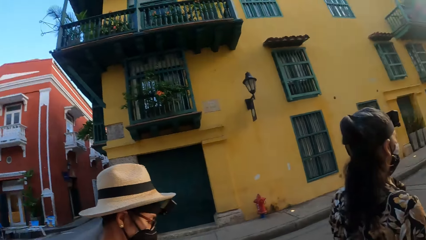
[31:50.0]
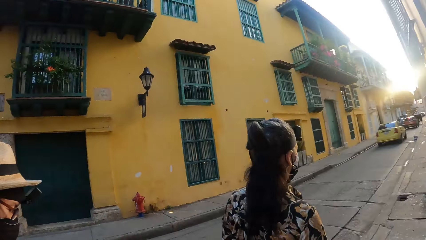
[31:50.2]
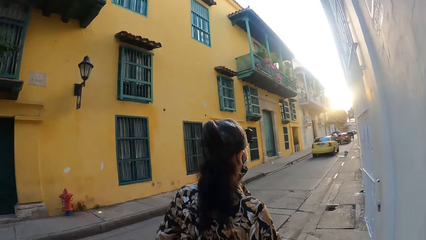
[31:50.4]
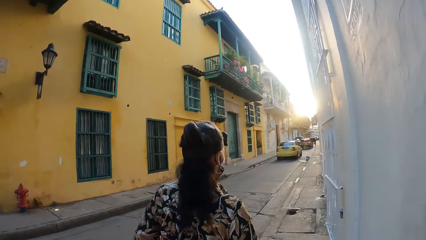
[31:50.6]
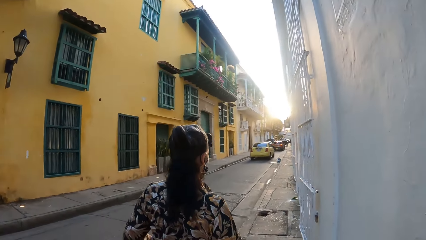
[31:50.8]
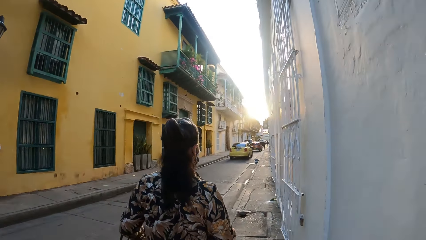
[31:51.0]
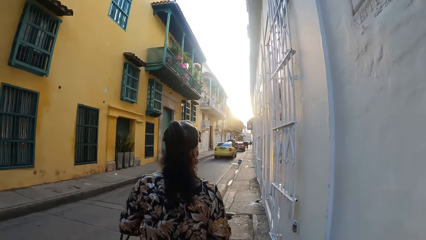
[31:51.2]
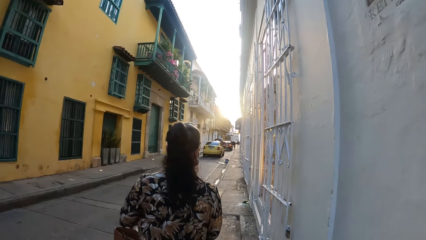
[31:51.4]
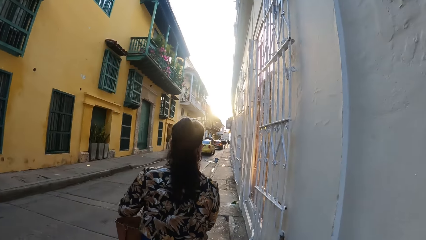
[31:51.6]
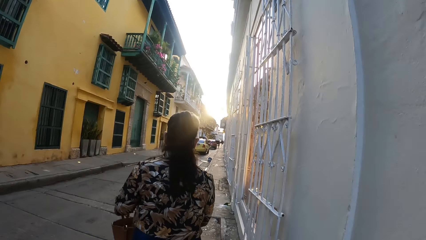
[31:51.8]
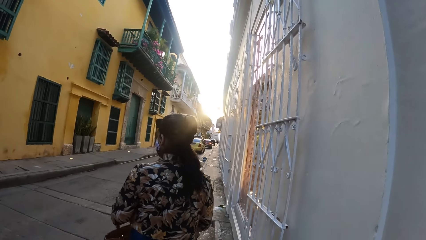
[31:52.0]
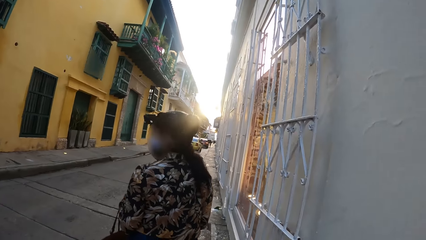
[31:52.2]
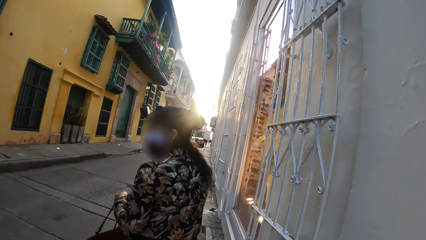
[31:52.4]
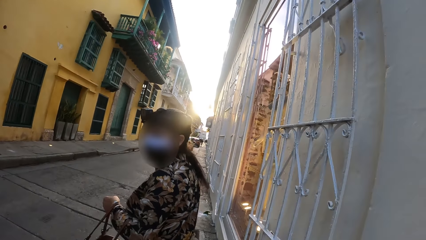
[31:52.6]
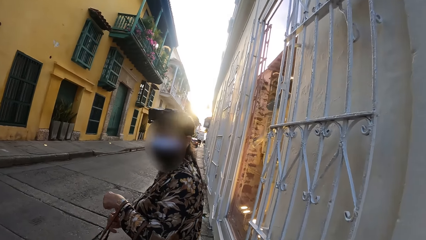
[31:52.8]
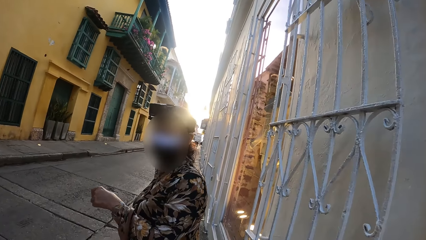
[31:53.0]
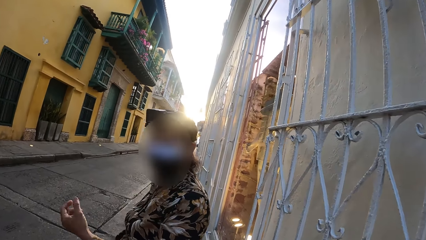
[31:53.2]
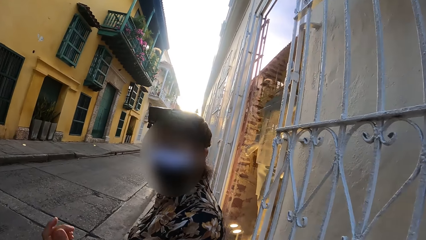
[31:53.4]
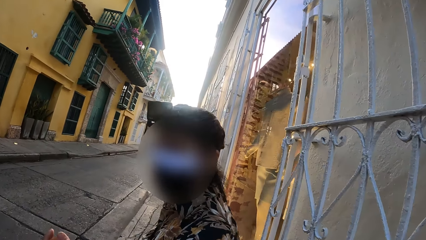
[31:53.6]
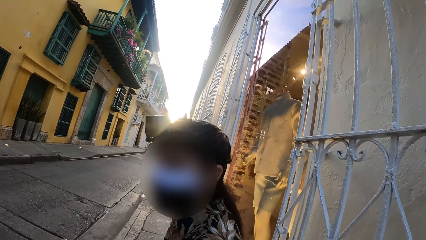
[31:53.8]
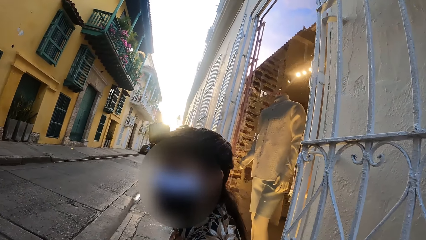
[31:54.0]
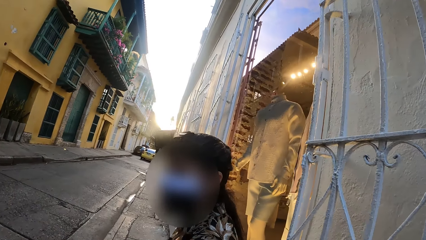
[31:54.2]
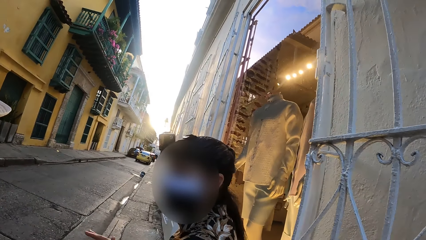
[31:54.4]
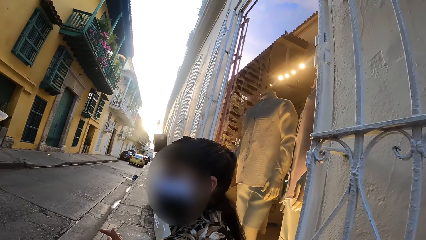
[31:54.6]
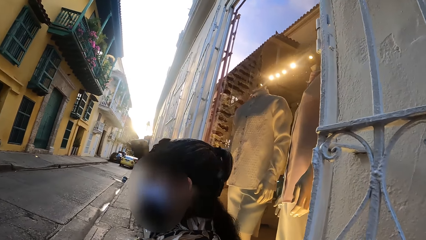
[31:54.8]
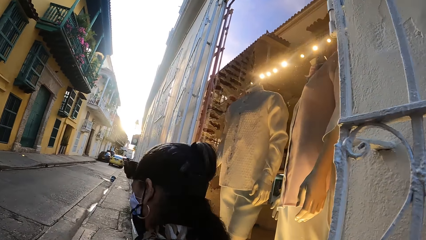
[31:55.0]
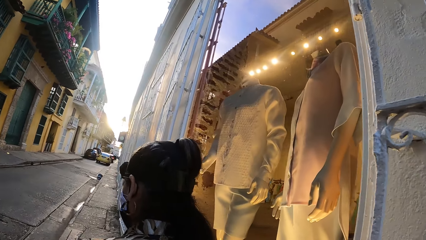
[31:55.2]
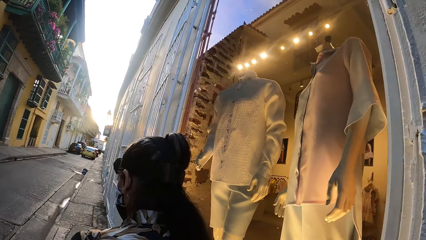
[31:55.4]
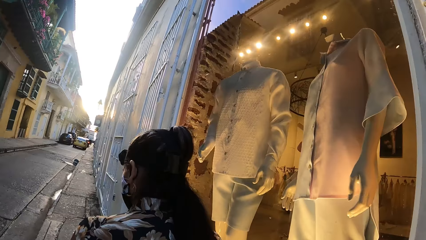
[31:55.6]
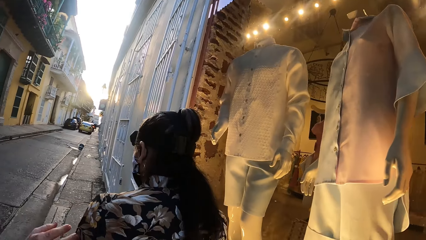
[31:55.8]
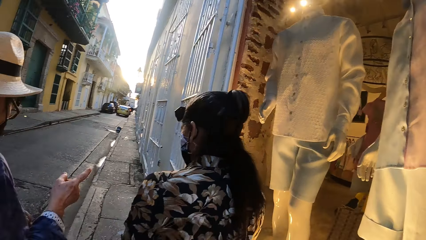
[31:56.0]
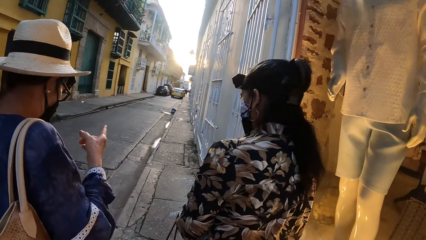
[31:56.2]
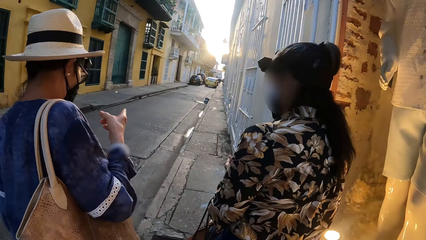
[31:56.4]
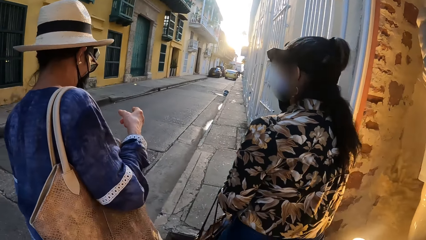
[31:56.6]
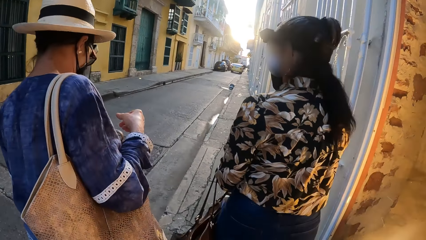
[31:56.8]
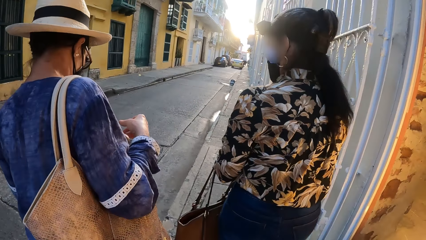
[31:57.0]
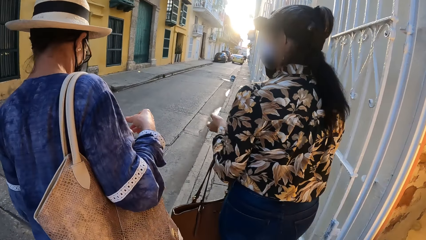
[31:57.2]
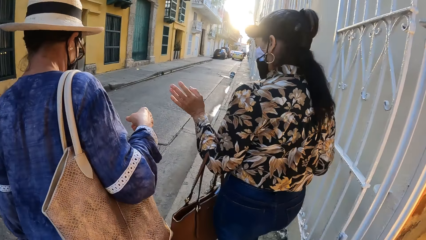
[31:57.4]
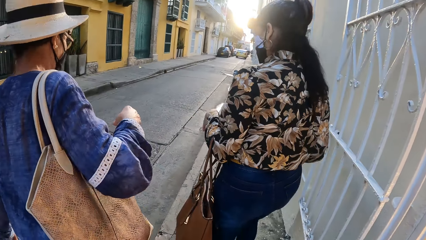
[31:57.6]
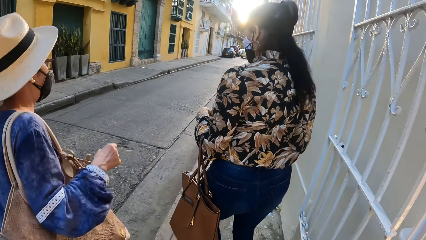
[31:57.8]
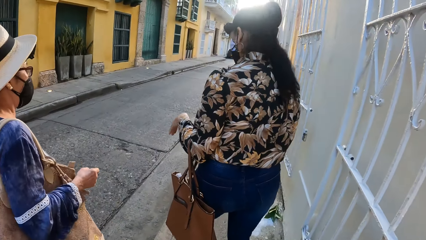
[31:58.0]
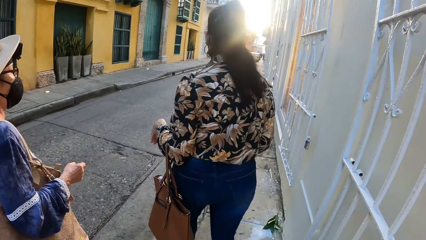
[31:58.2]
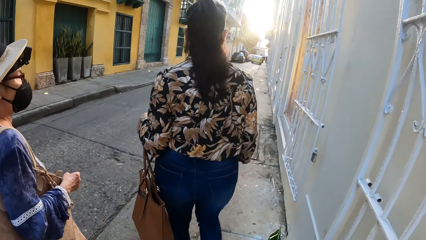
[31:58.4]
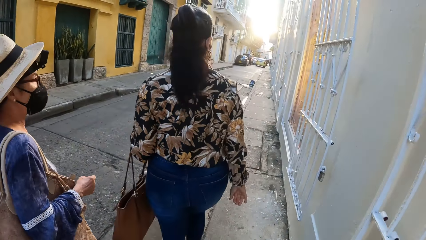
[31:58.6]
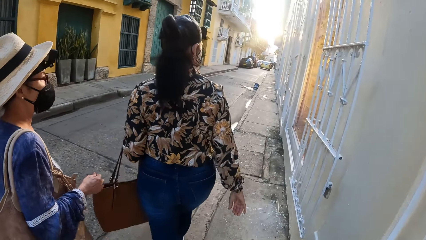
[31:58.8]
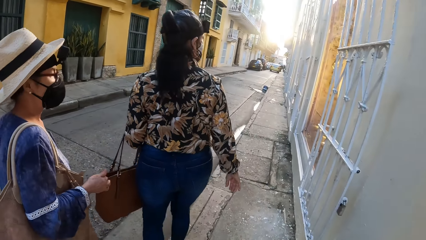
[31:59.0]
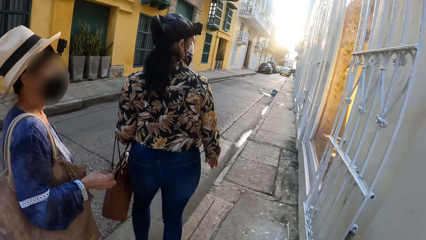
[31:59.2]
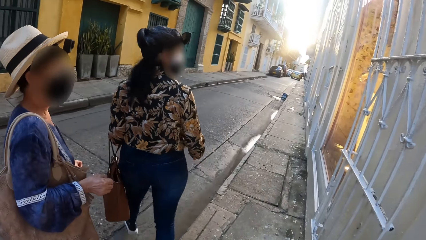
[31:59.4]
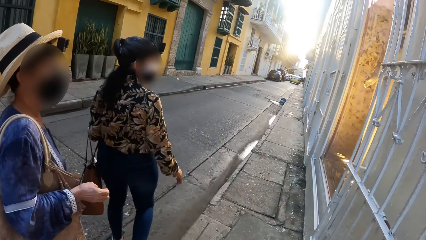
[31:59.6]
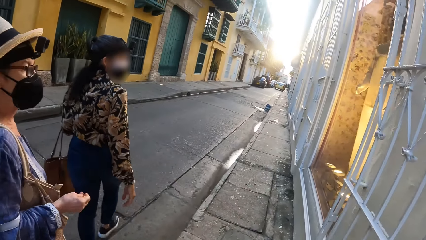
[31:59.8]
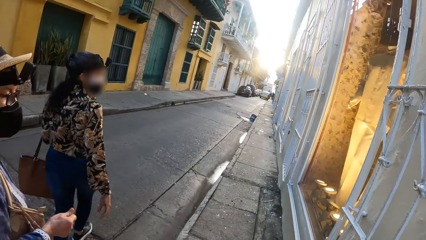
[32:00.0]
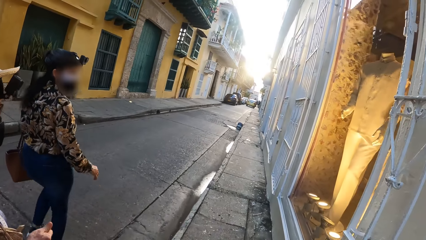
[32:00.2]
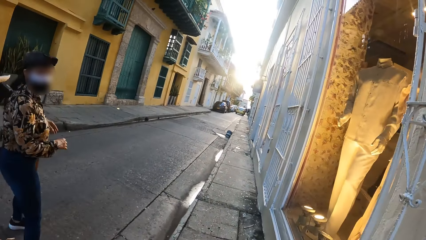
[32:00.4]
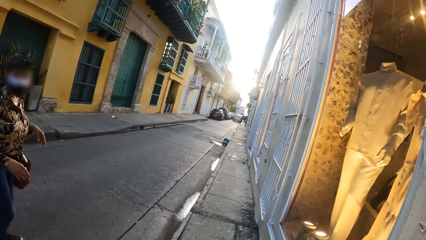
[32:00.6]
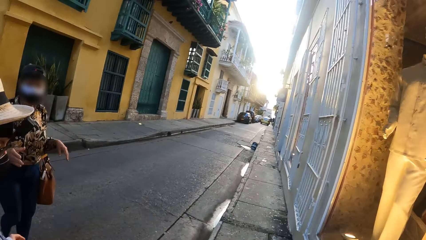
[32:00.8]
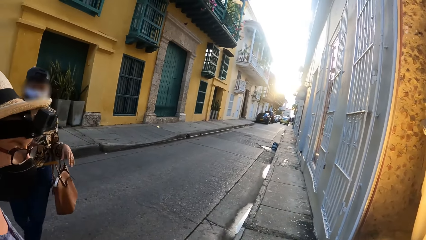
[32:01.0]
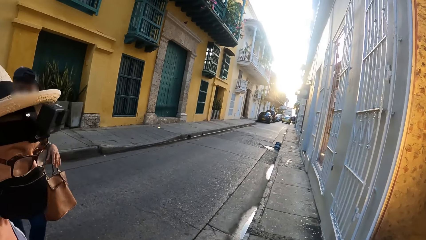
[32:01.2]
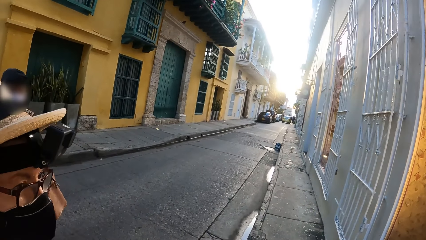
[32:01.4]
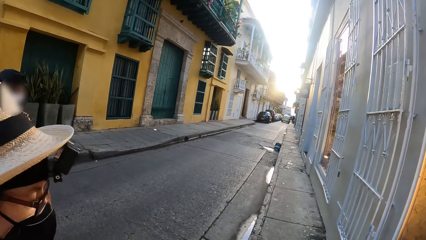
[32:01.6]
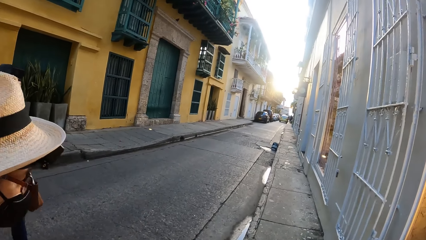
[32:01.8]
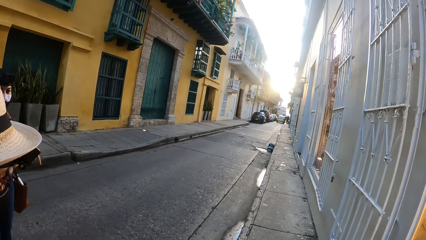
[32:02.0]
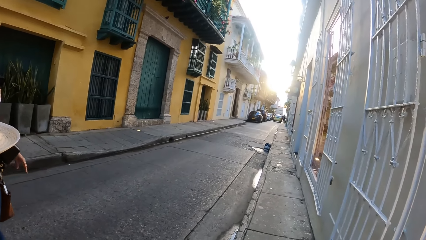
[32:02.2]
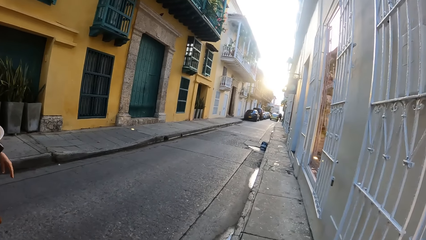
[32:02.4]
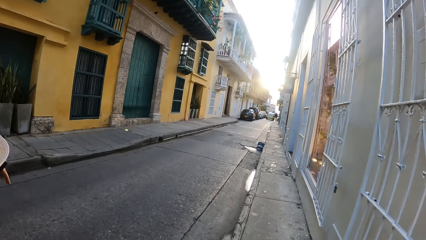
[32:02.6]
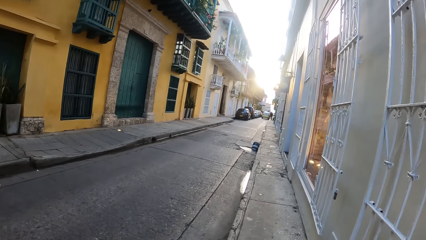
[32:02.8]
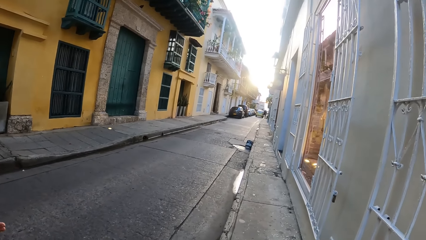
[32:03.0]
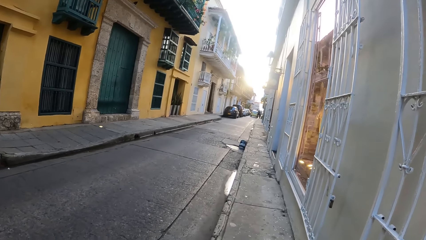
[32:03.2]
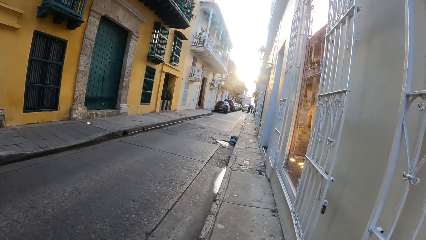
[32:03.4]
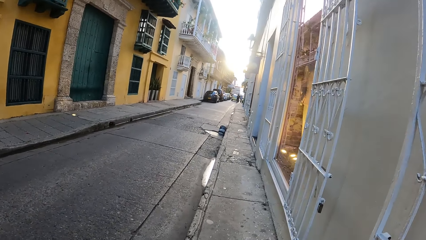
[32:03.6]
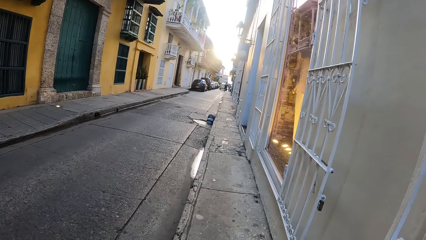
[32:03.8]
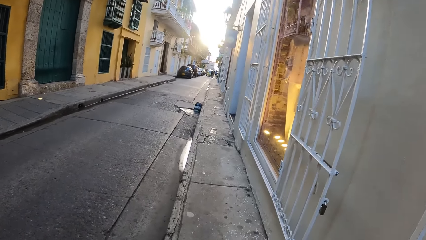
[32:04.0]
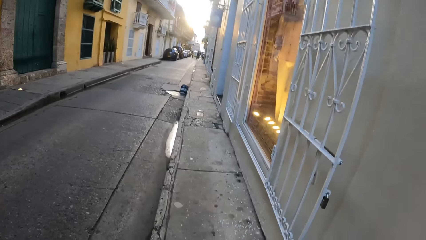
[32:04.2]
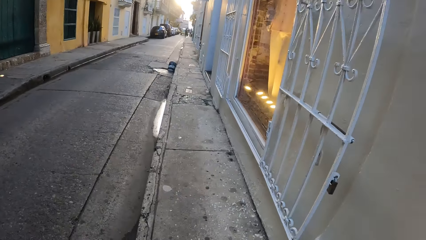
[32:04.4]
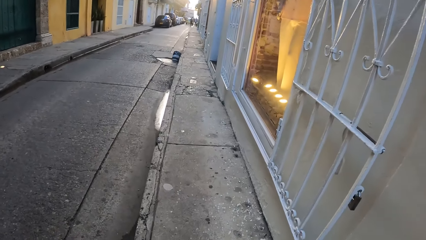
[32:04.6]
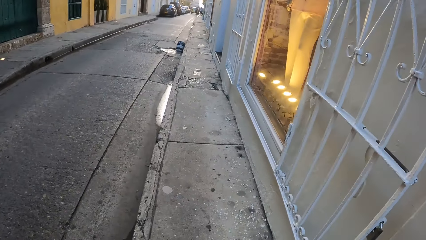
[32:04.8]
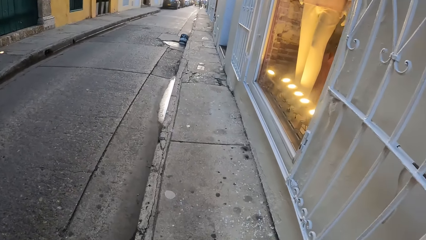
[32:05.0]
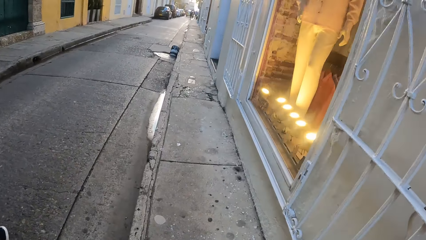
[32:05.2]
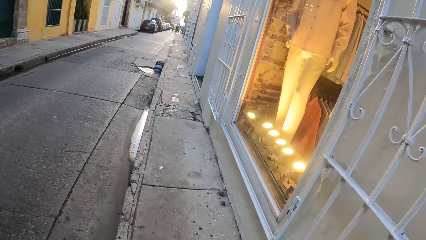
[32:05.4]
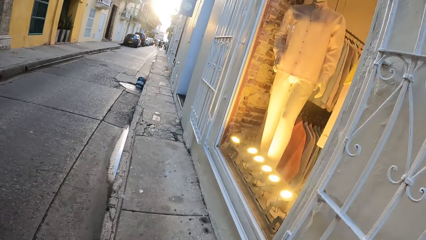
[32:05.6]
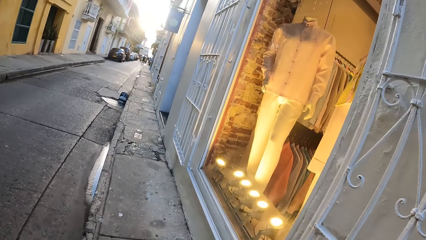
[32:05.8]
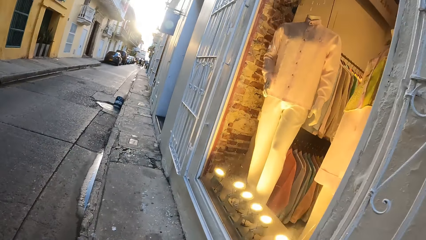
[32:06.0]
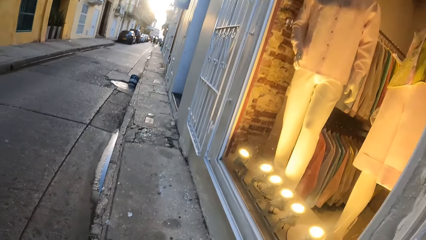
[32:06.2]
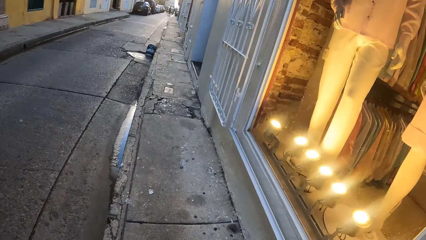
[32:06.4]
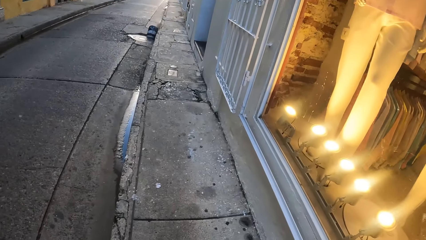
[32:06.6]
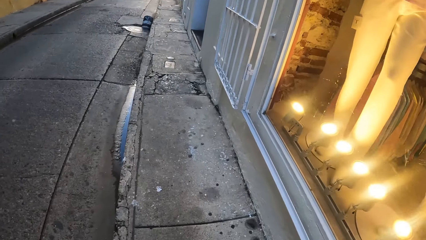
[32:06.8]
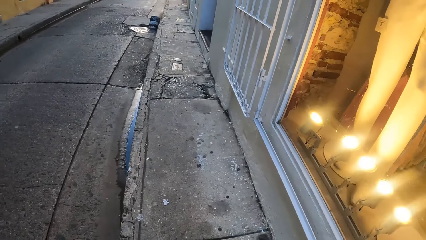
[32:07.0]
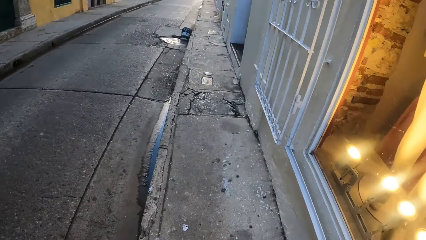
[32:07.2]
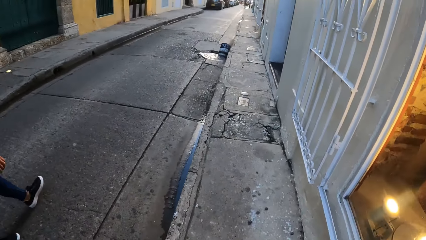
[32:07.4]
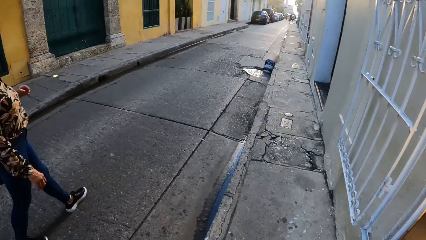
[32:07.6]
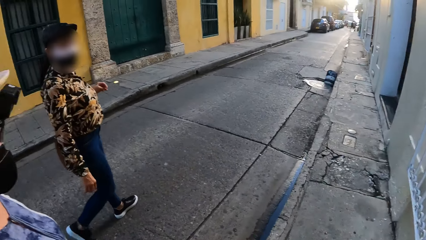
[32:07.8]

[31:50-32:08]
The camera wearer looks around. A woman walks around the street. The woman converses with another woman. The camera wearer walks at the road. The other woman looks around. The camera wearer walks around the street.
